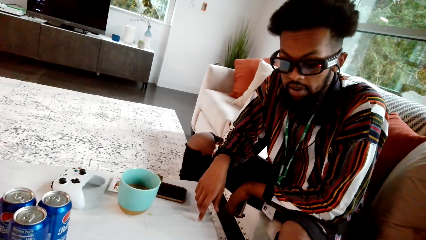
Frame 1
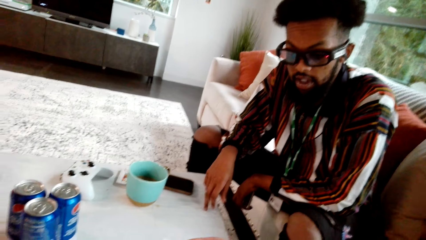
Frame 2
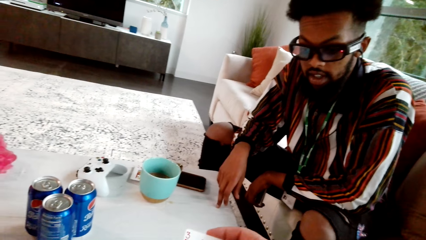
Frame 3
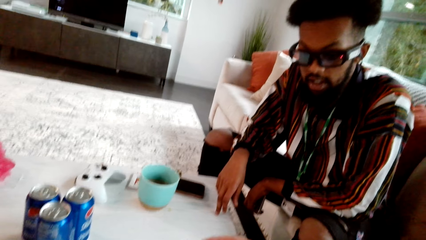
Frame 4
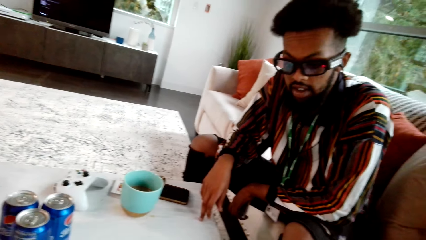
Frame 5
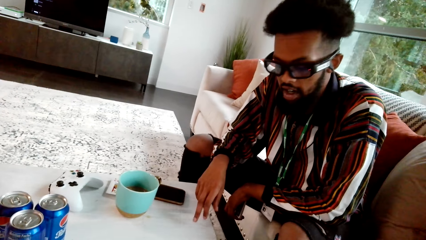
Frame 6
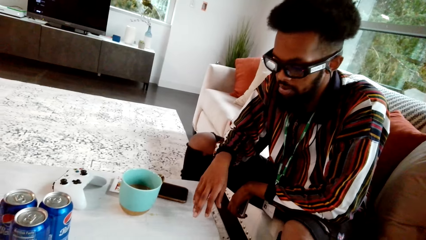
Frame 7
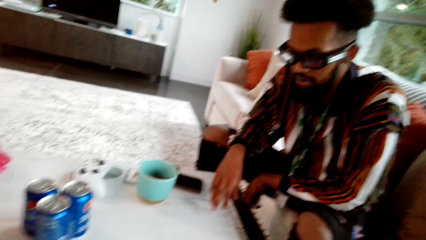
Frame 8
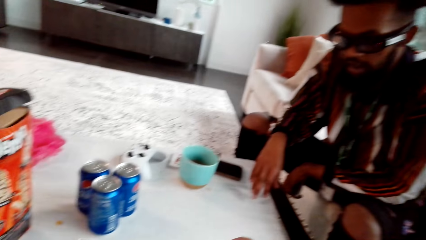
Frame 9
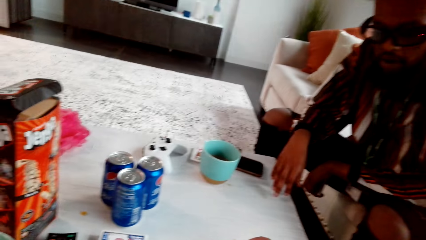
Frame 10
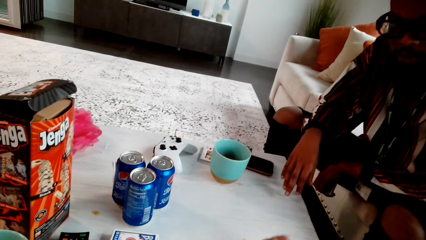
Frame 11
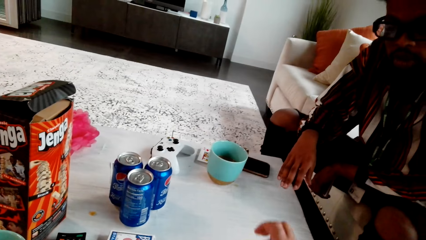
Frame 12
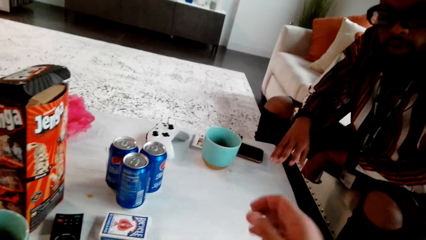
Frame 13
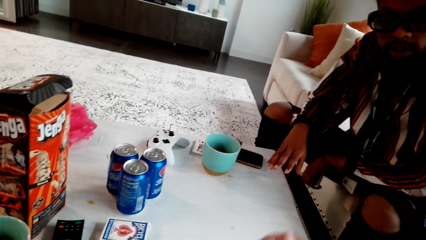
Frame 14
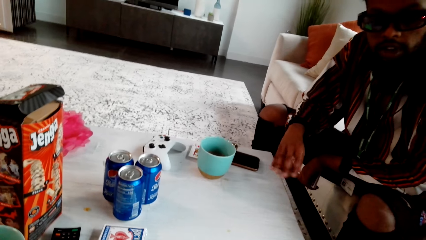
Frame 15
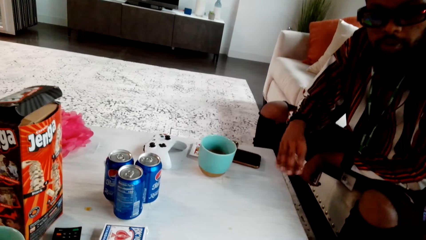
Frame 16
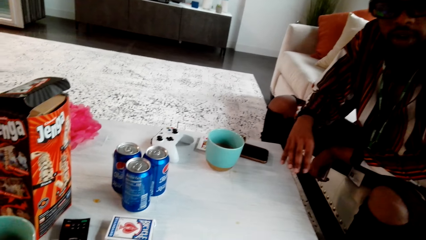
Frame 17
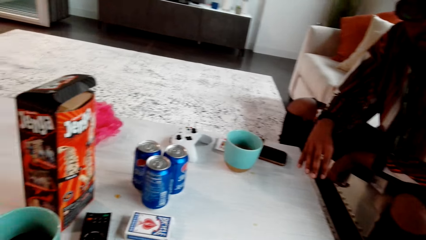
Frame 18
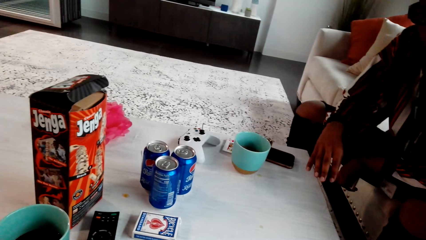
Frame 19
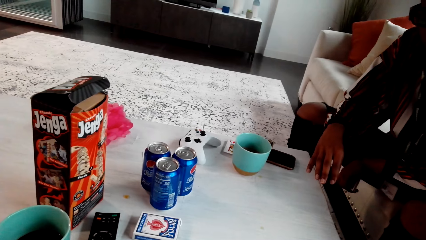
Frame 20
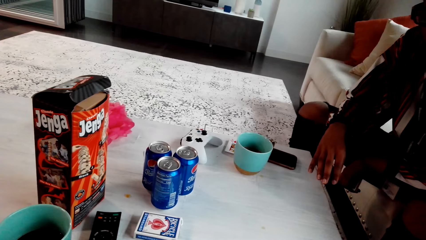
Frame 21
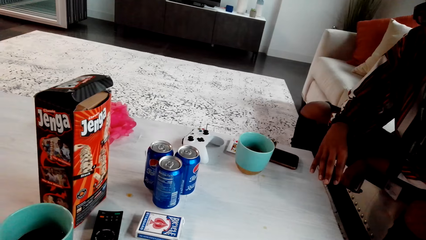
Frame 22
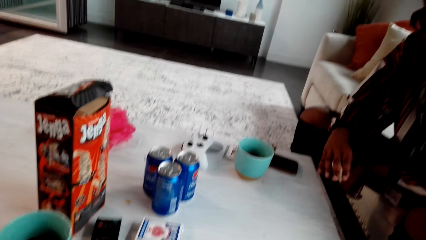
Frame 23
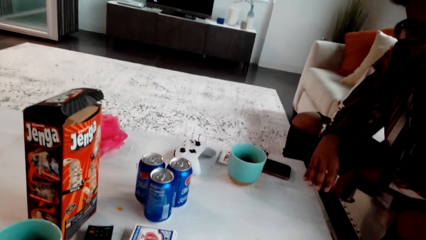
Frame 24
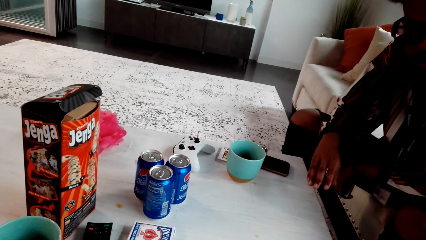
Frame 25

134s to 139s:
A man talks with the camera wearer.

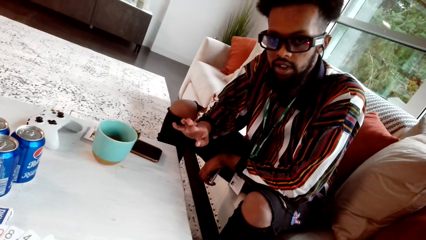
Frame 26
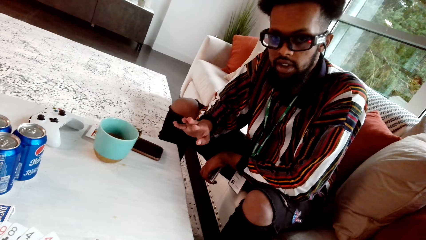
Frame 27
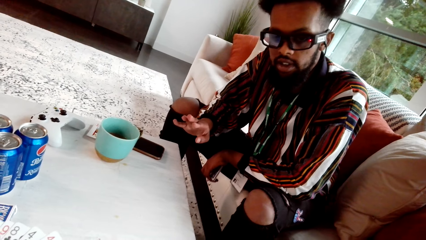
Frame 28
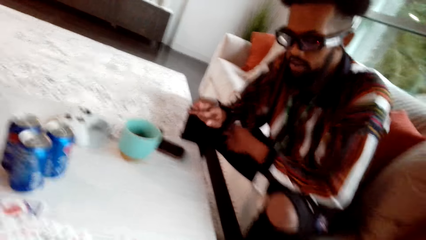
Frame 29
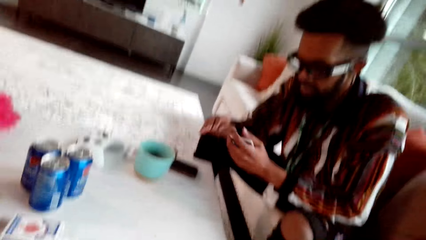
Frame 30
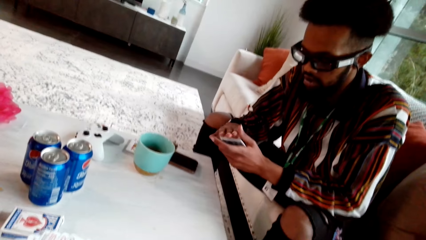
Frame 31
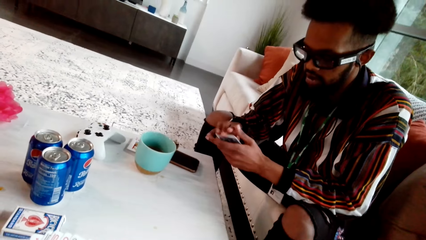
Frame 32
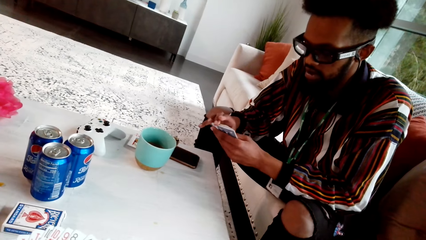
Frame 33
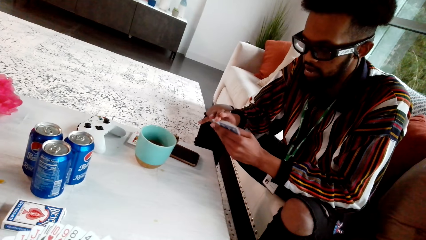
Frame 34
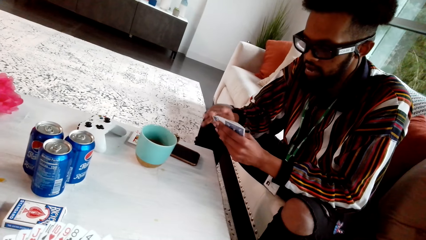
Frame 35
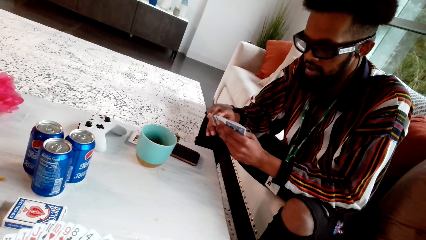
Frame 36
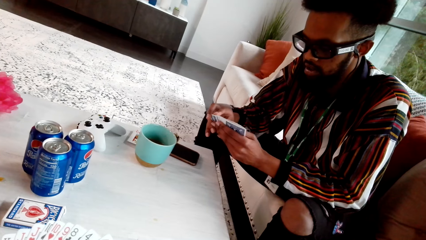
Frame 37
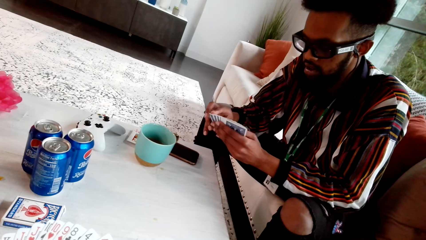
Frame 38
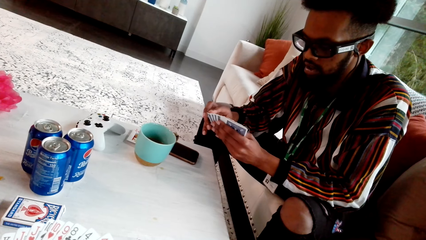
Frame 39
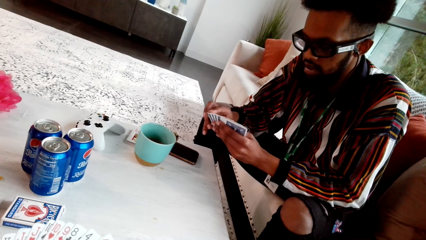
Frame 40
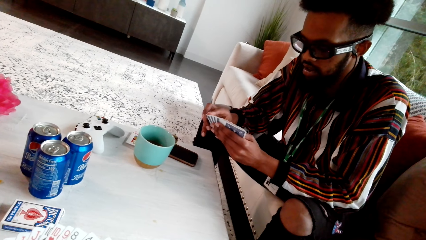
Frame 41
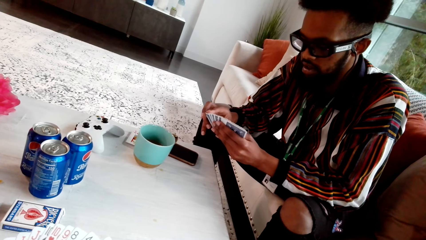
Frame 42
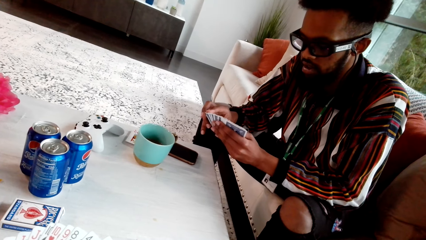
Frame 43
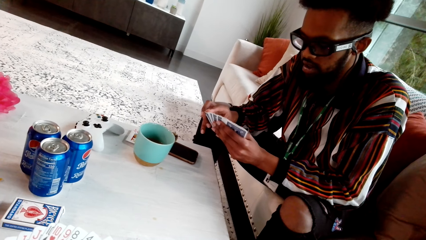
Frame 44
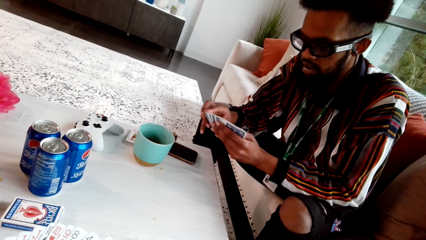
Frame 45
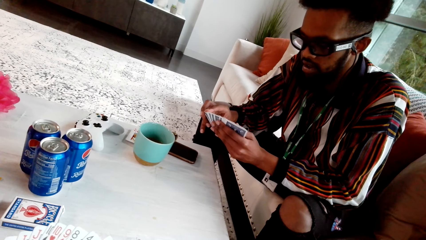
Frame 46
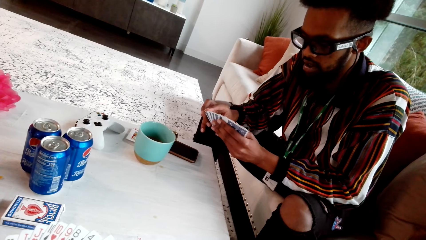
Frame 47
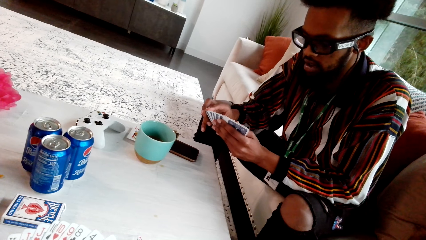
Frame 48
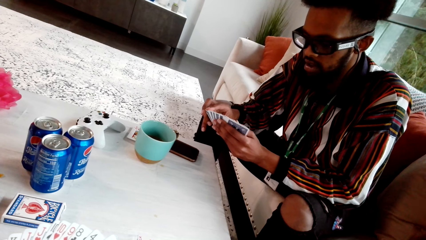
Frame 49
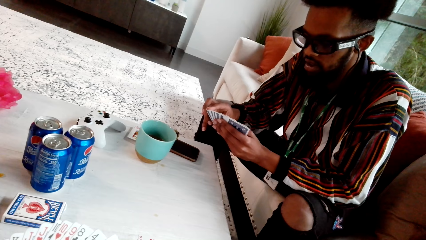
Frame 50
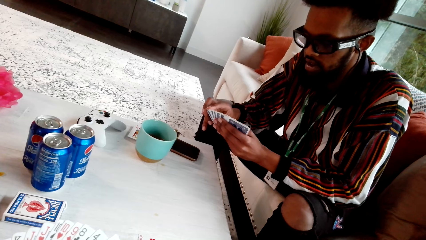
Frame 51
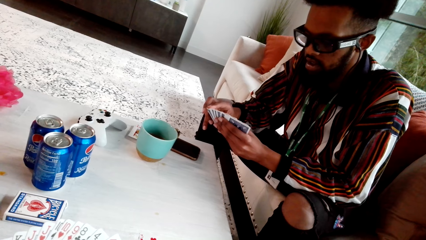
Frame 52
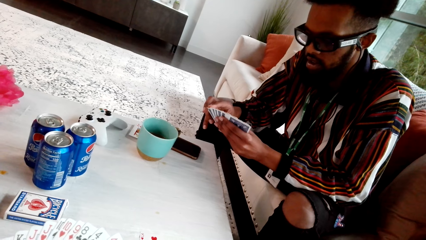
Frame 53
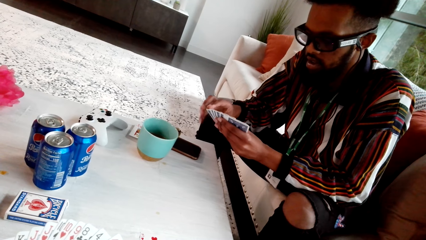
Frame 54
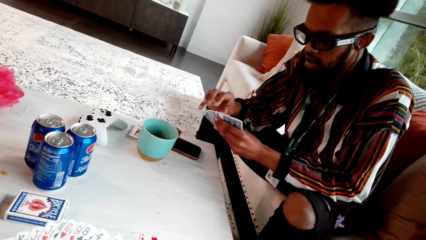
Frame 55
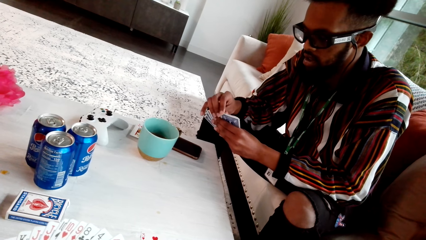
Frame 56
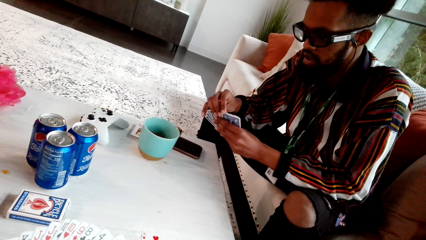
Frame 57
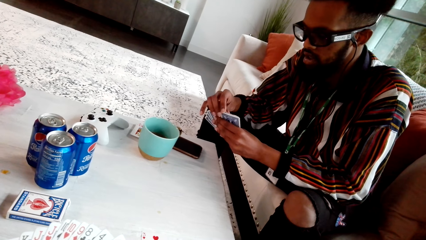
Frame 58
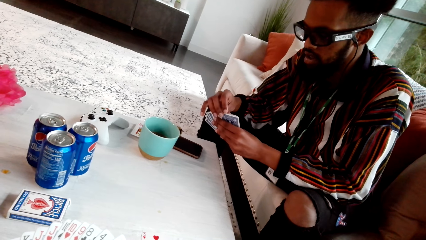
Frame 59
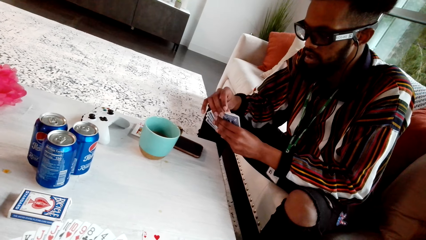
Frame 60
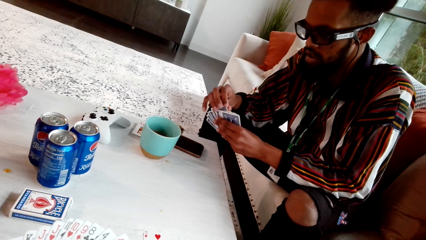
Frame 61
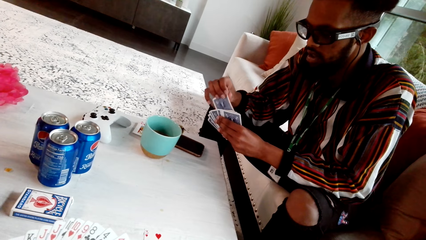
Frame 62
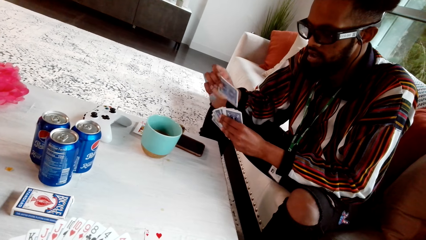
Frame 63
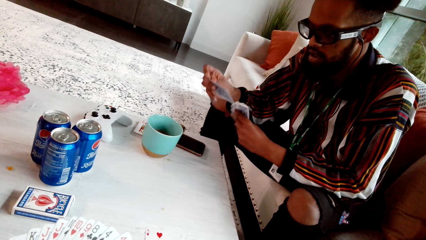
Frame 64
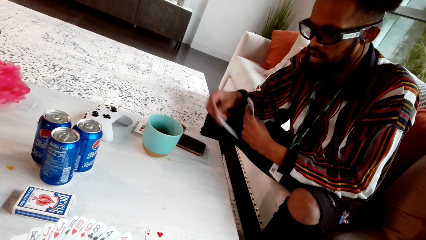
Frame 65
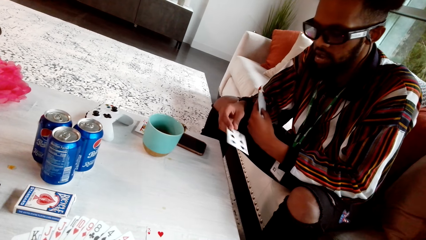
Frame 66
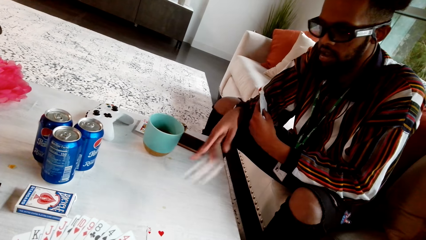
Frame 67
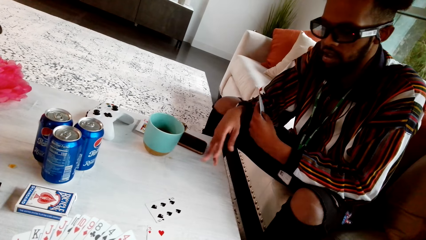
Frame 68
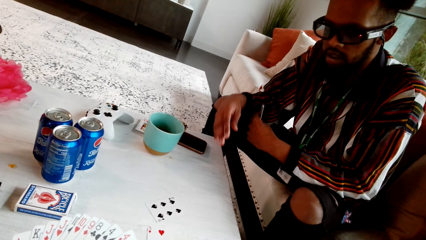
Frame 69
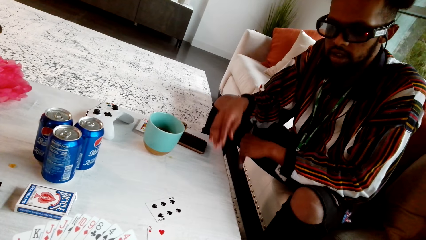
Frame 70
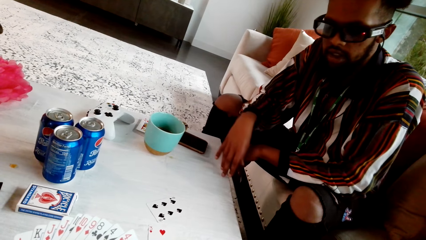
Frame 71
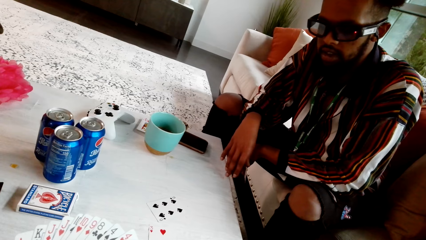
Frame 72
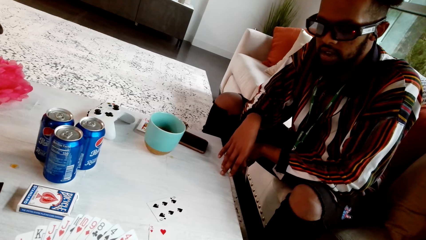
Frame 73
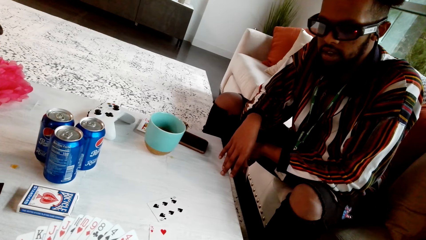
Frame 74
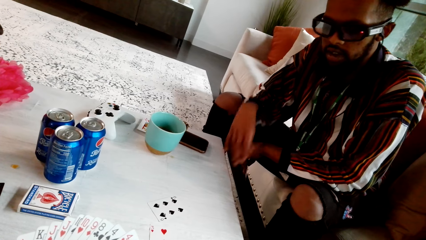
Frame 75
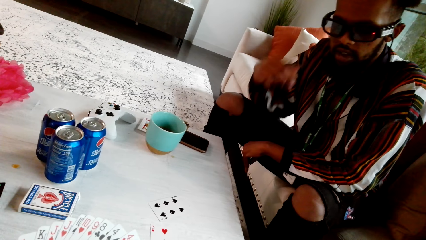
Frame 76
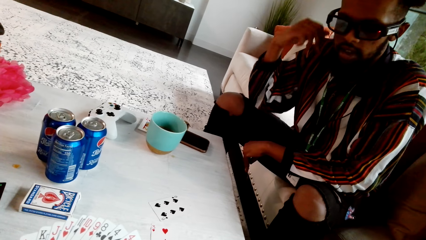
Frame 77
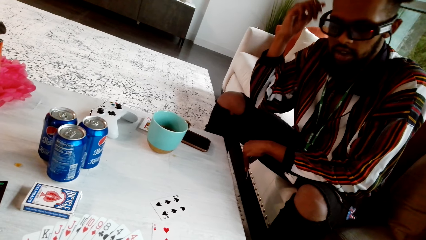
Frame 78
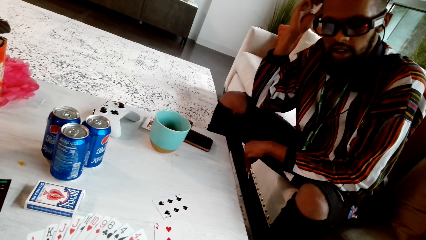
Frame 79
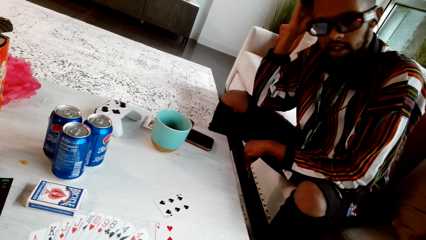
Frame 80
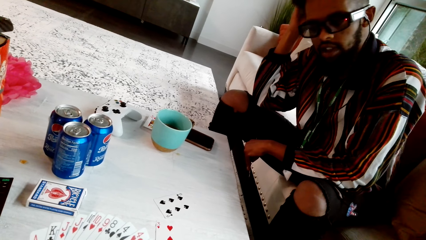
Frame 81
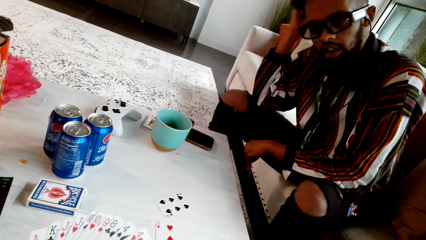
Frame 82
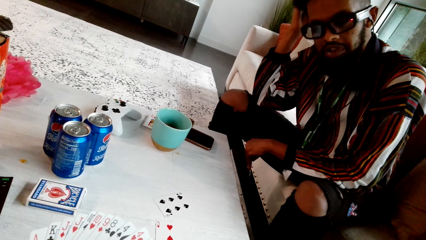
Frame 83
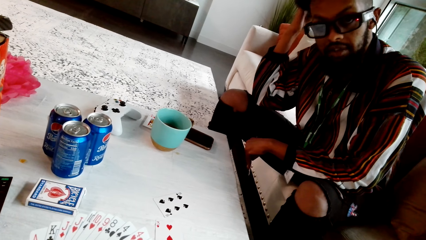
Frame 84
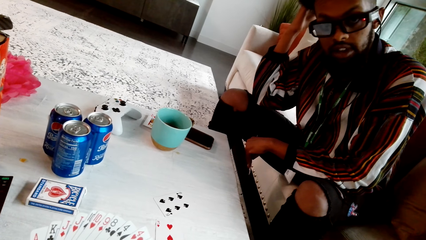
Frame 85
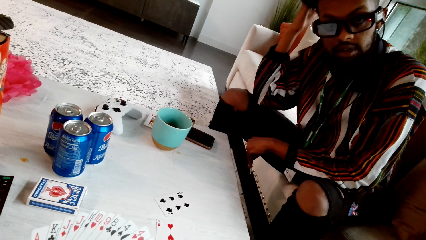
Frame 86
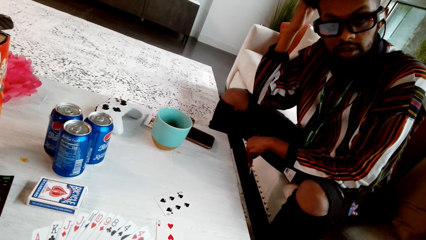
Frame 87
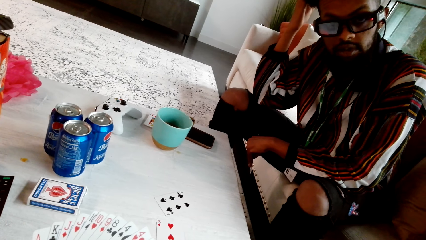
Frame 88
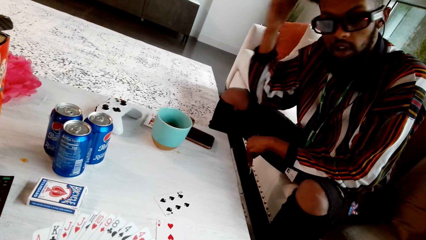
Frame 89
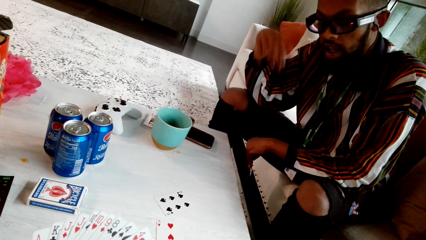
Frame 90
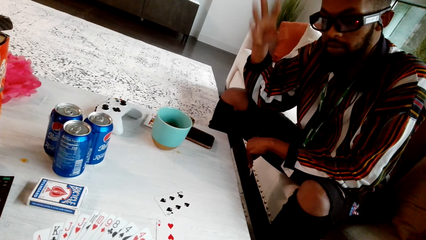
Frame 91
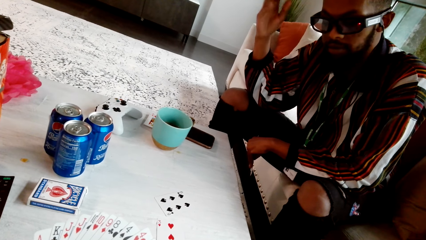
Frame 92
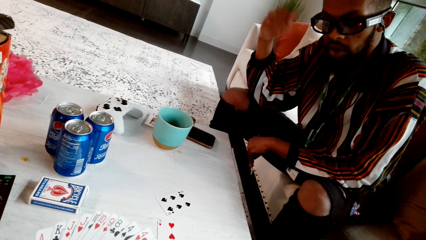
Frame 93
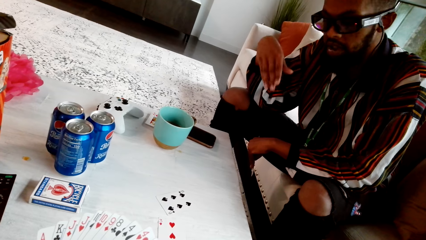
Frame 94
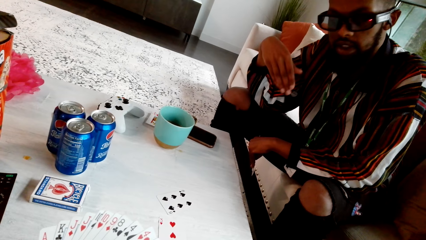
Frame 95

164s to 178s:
A person checks a card. The person picks up the card. The person drops the card. The camera wearer looks around.
